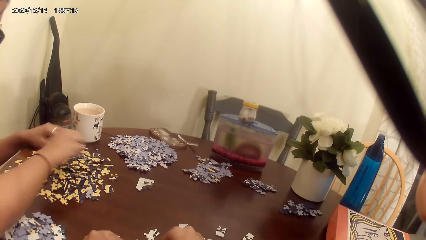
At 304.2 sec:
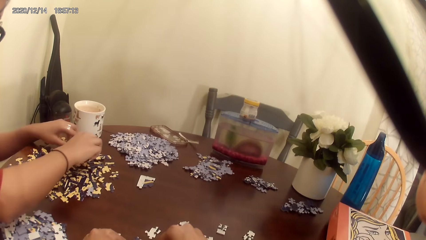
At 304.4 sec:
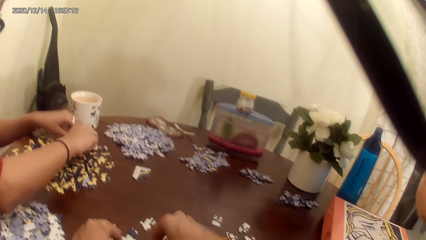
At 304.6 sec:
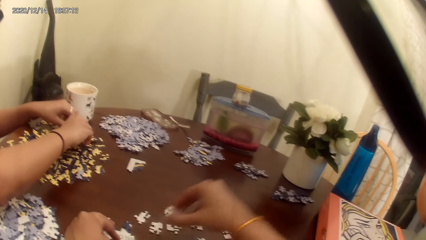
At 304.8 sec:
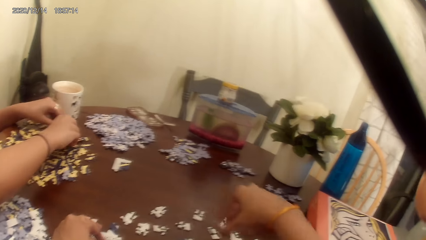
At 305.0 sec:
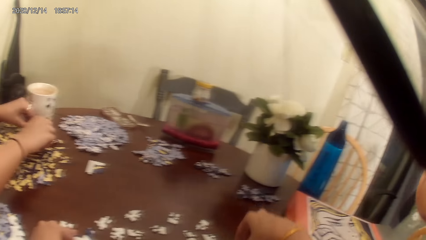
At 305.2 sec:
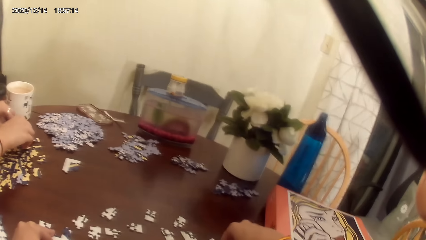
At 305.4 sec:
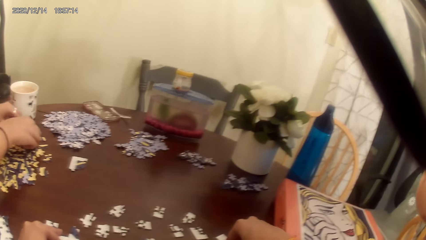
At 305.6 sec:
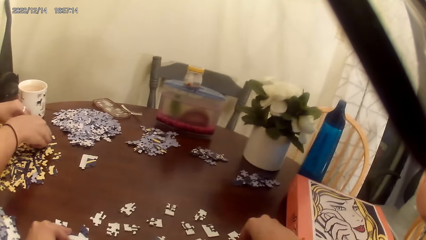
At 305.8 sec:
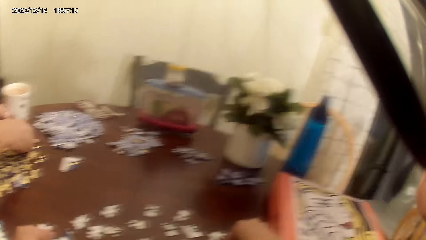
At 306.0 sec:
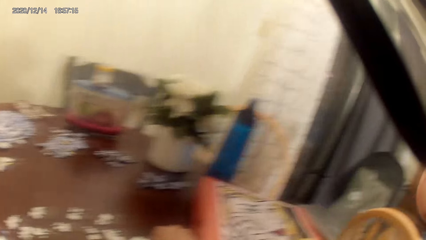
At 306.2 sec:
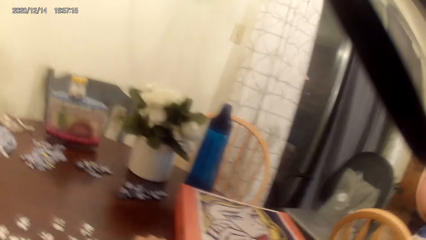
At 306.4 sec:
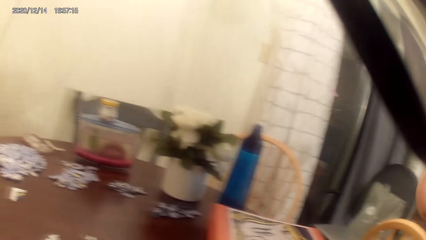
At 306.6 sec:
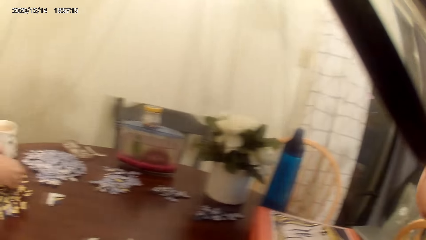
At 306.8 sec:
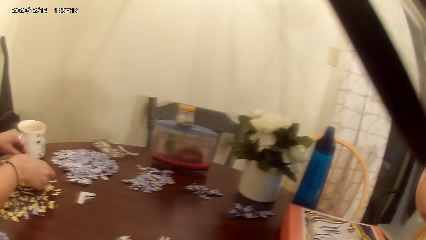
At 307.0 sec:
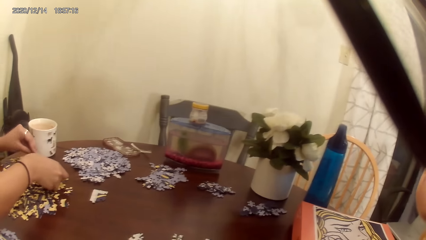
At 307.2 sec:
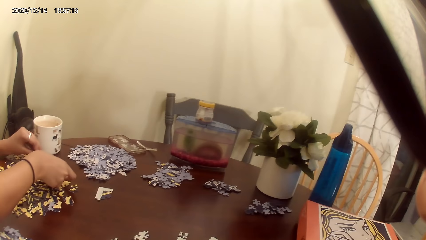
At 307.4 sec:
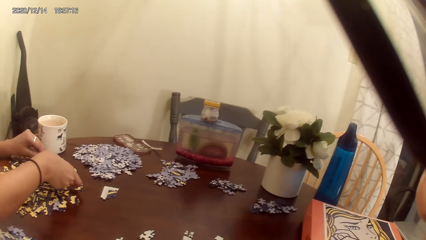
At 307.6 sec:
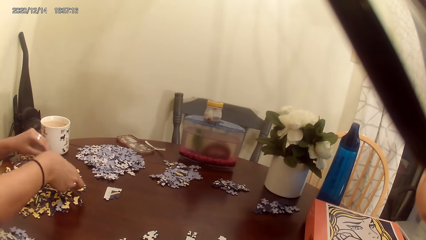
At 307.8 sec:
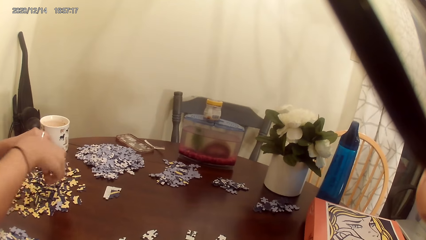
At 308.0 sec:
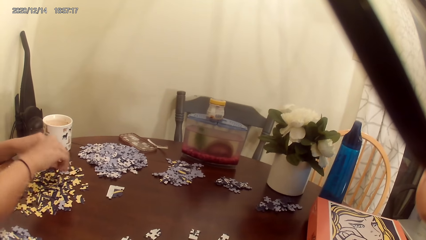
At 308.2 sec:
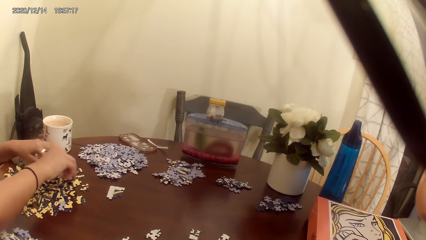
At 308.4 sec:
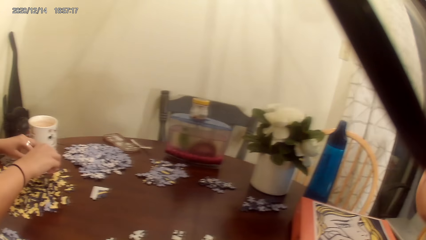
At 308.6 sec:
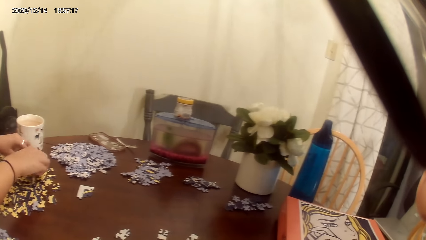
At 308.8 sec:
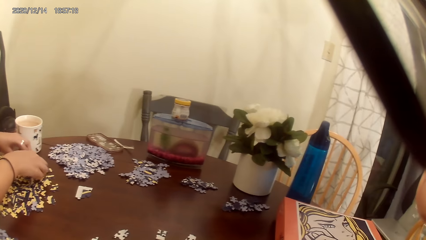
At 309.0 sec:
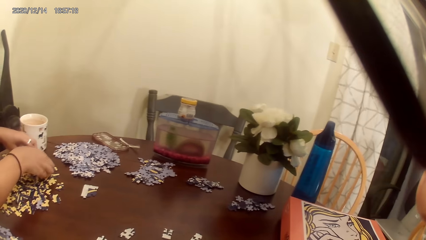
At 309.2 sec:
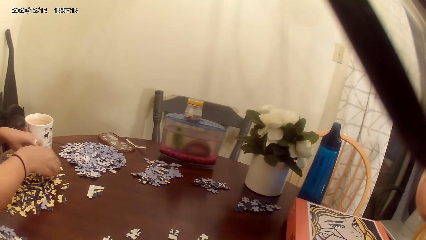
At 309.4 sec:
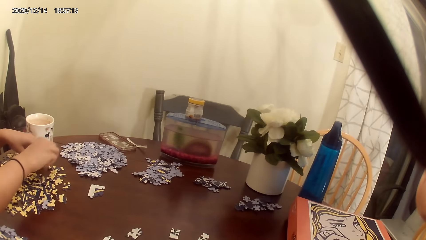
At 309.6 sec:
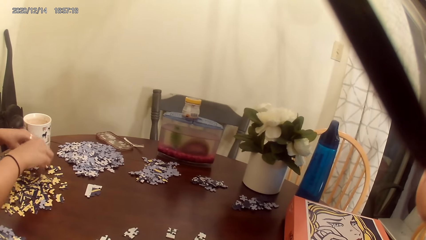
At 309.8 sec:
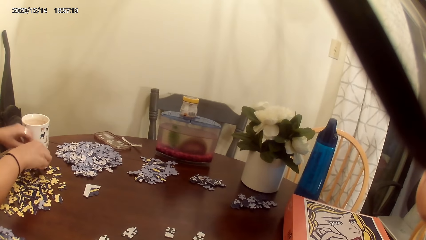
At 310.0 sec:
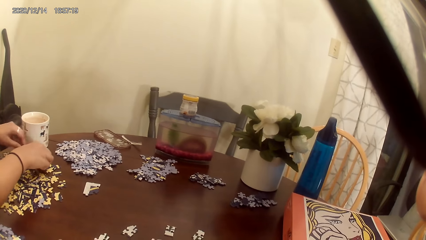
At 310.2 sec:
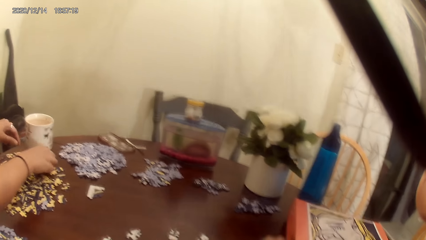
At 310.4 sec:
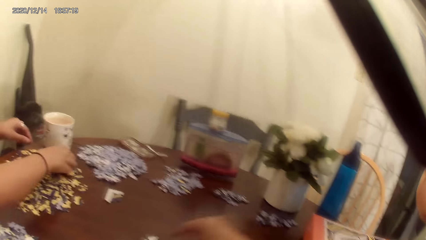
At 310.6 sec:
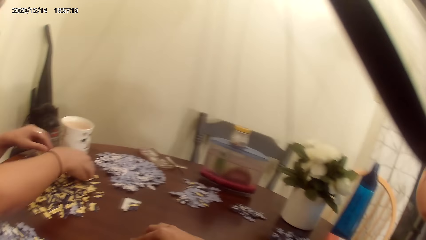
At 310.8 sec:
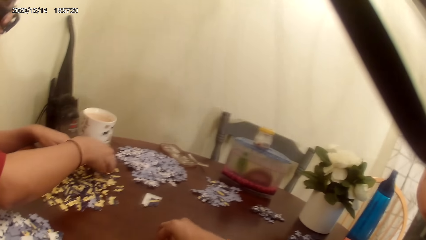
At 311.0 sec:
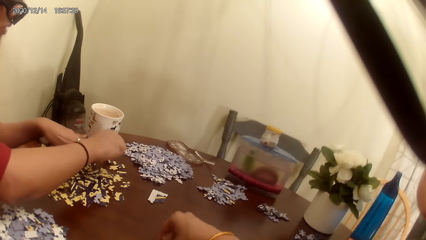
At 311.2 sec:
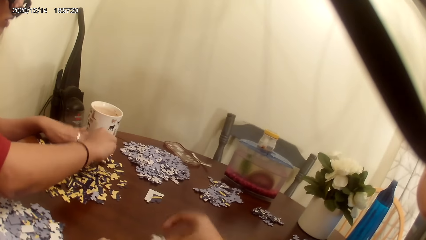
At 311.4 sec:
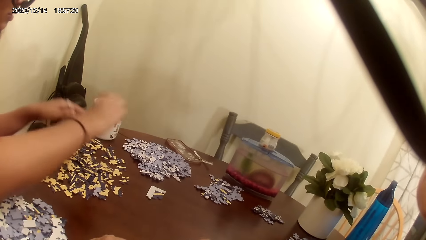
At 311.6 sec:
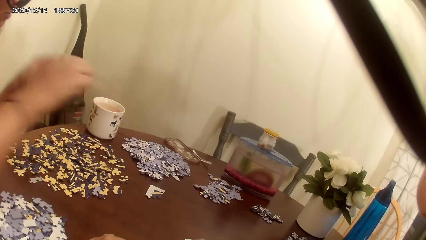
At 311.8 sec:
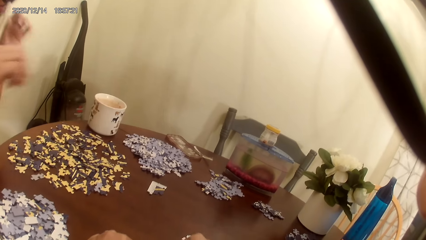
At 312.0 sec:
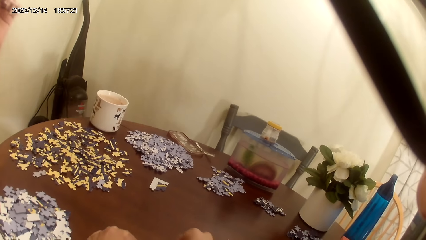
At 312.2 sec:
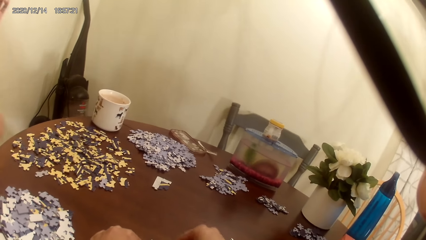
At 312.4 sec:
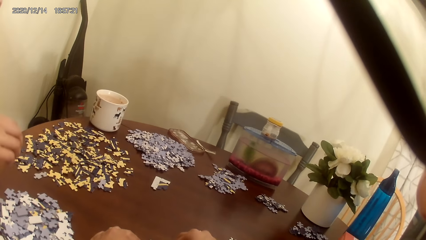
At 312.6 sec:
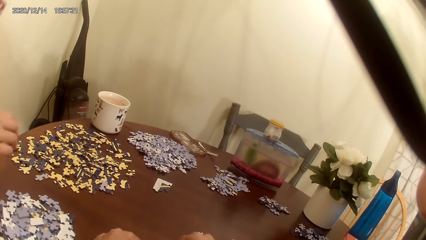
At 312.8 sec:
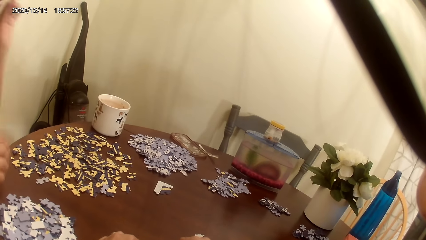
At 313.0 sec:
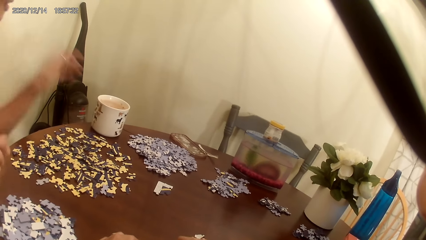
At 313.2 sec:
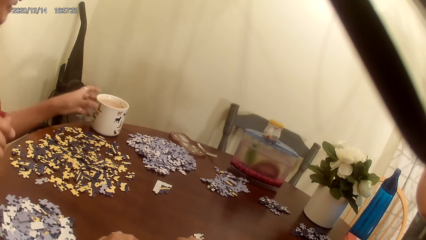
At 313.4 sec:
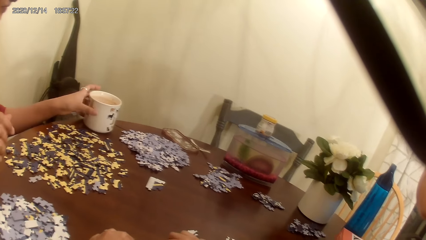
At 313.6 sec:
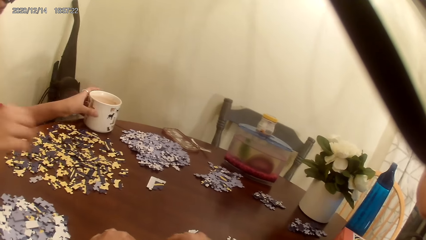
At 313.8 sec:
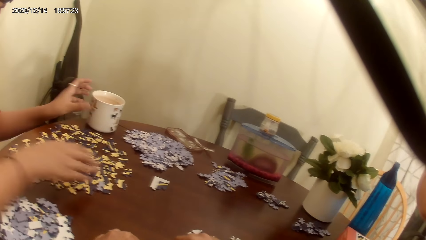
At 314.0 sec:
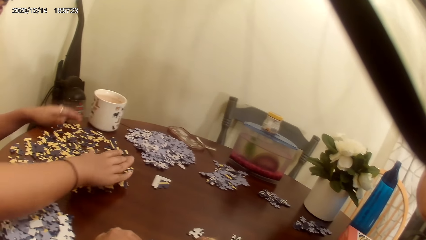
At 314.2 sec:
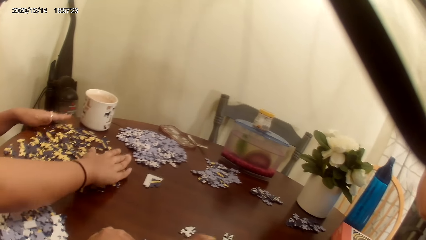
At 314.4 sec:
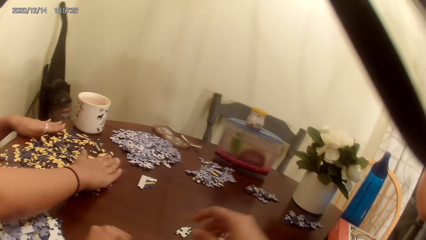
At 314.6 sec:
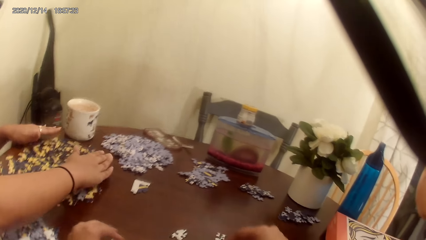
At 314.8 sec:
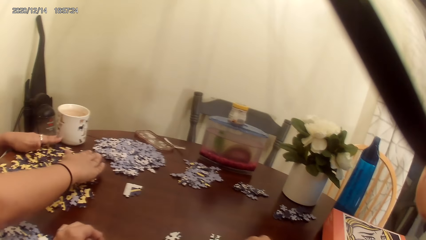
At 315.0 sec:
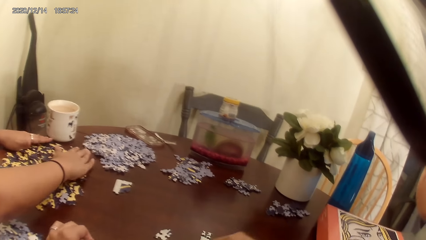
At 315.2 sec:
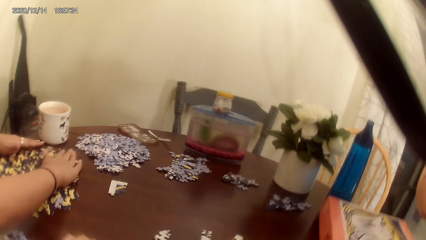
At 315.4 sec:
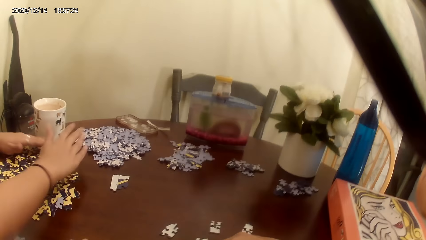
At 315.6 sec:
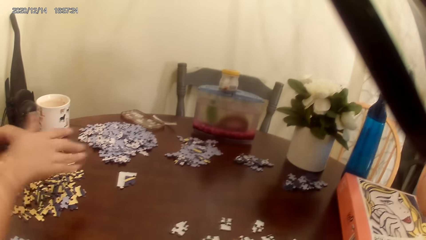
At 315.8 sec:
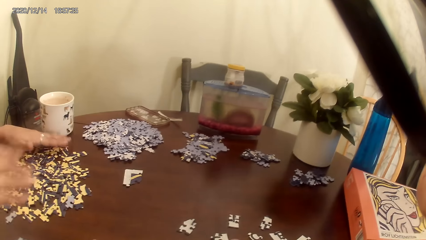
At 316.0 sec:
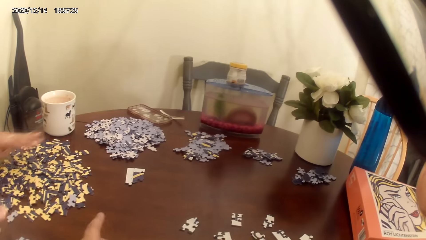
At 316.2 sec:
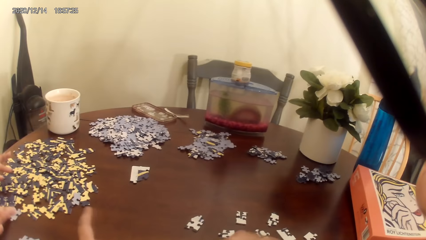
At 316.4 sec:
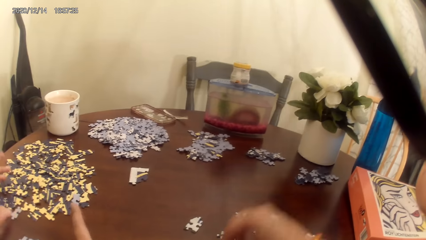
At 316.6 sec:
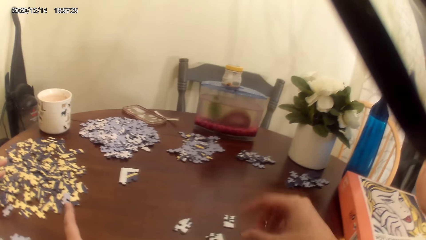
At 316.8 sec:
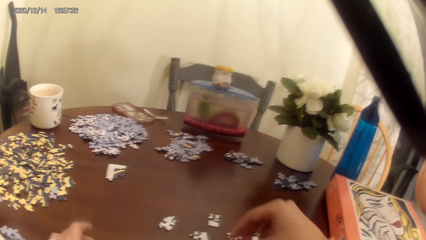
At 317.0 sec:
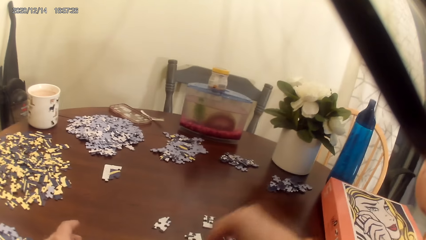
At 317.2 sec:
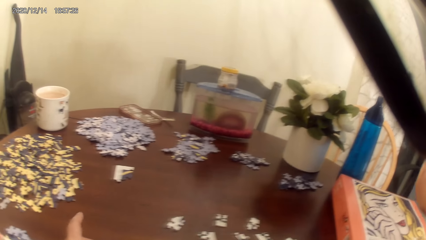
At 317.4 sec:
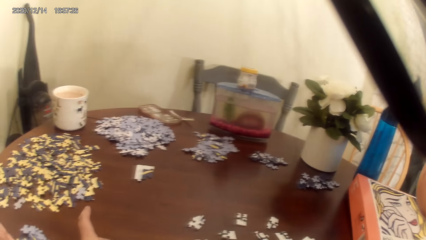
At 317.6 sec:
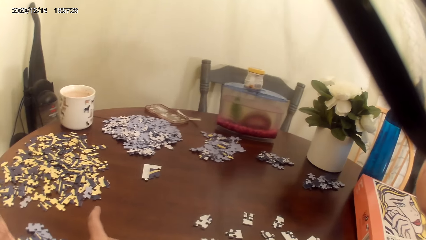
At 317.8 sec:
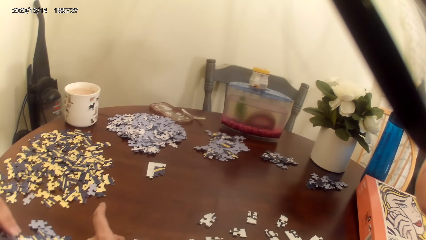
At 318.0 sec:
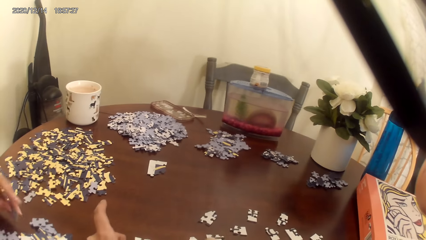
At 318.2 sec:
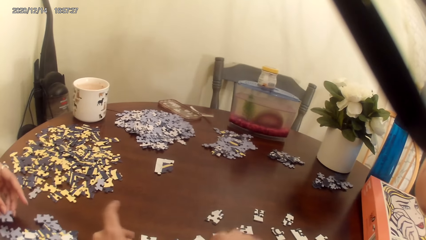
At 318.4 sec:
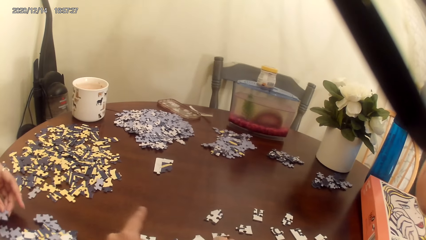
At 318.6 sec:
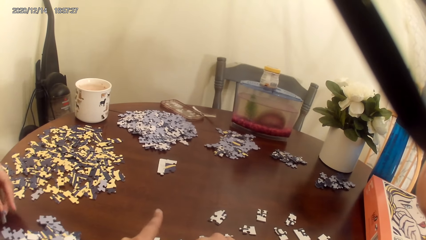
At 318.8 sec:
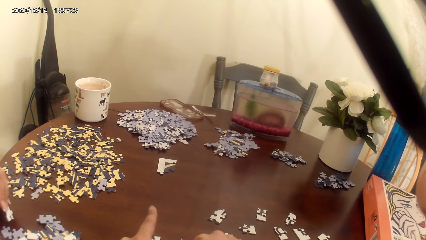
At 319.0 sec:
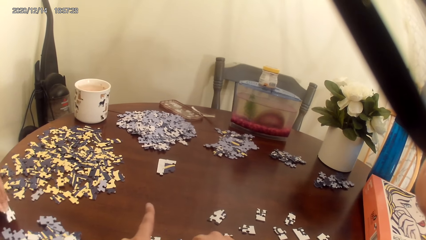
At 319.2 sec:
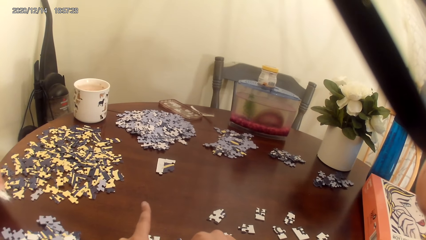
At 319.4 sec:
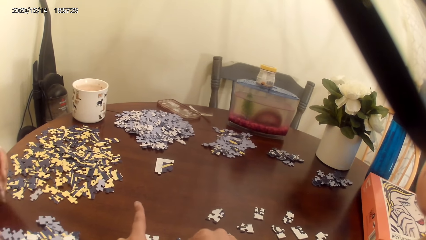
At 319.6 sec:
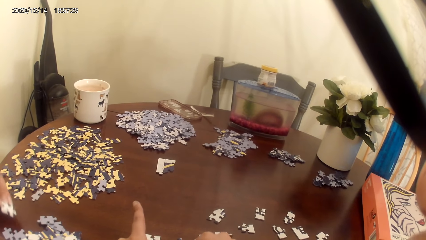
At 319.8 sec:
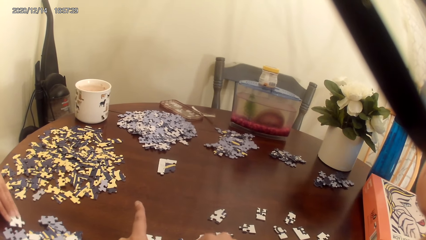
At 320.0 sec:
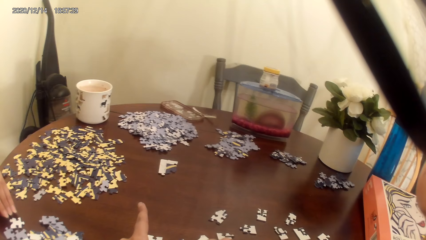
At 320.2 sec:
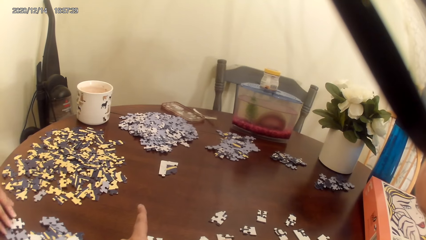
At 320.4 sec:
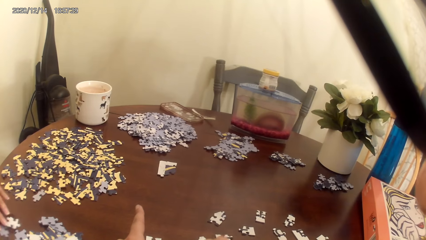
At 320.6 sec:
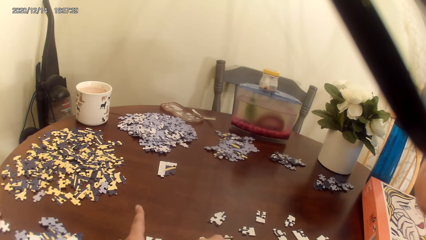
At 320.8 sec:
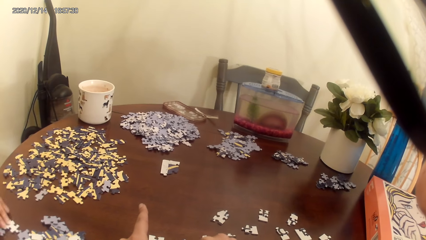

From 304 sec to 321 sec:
A person plays the game. The camera wearer acts on music from a radio. The person grabs the cards on the cardboard. The camera wearer acts on music from a radio.
